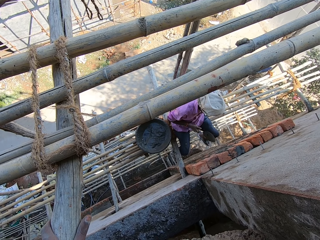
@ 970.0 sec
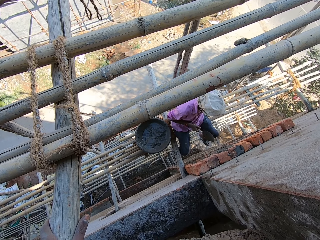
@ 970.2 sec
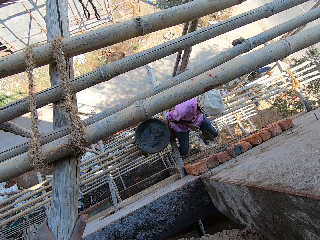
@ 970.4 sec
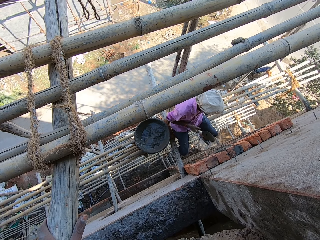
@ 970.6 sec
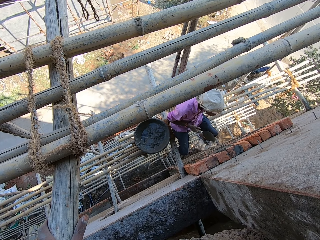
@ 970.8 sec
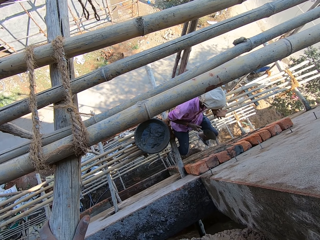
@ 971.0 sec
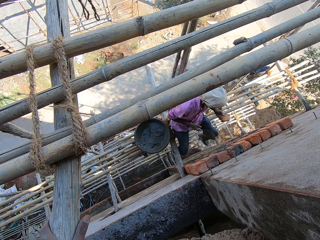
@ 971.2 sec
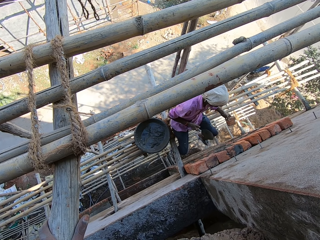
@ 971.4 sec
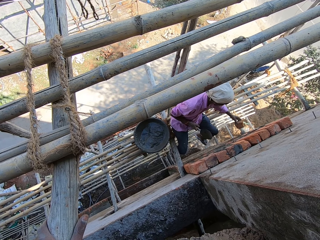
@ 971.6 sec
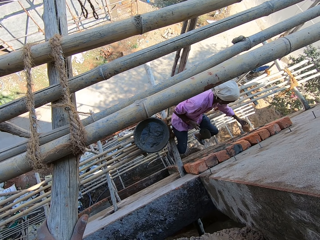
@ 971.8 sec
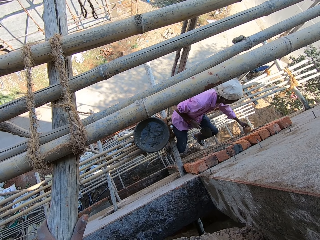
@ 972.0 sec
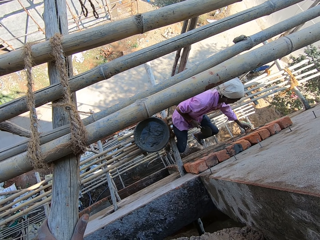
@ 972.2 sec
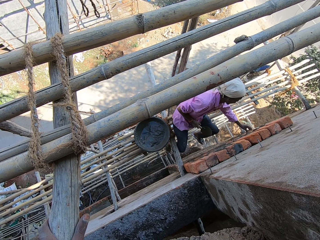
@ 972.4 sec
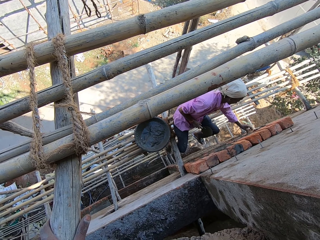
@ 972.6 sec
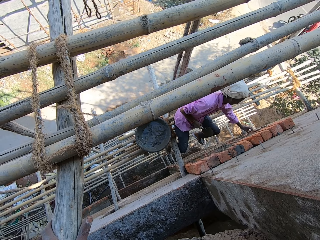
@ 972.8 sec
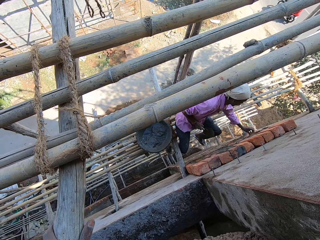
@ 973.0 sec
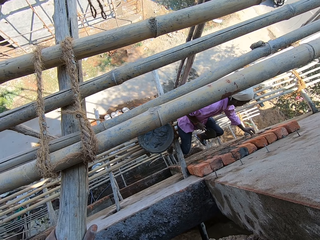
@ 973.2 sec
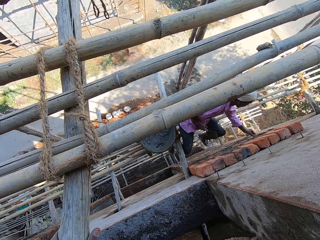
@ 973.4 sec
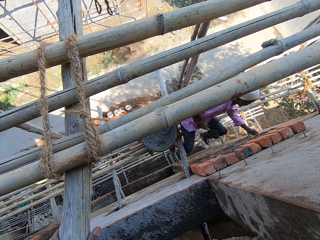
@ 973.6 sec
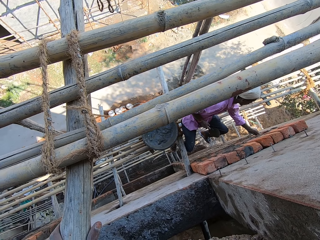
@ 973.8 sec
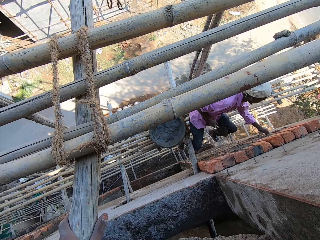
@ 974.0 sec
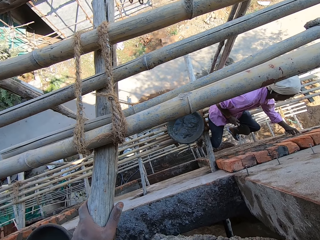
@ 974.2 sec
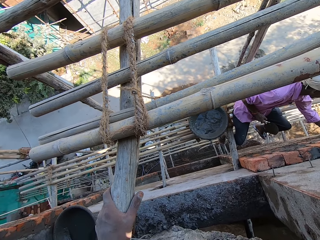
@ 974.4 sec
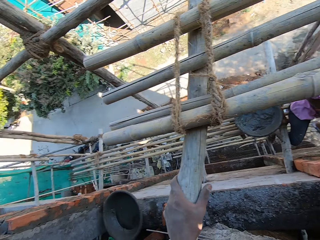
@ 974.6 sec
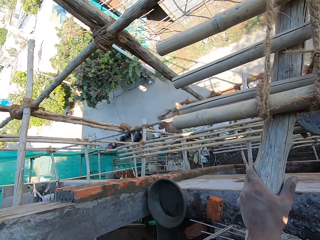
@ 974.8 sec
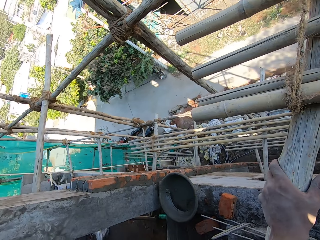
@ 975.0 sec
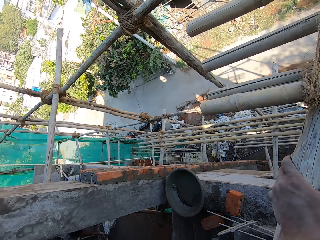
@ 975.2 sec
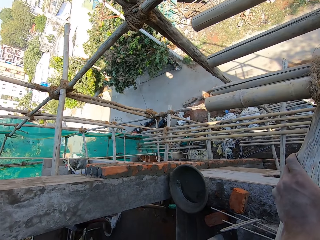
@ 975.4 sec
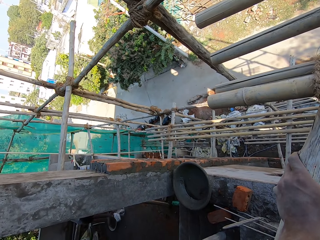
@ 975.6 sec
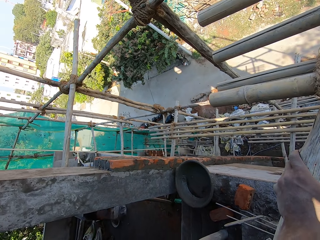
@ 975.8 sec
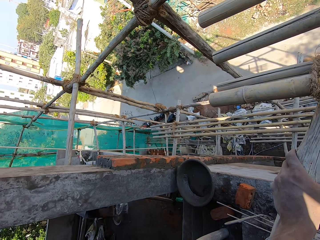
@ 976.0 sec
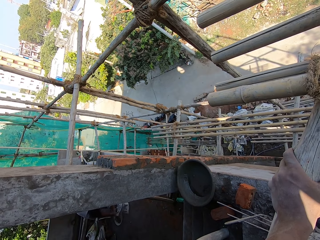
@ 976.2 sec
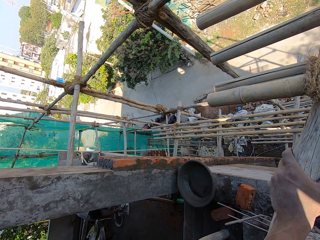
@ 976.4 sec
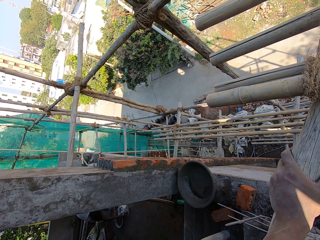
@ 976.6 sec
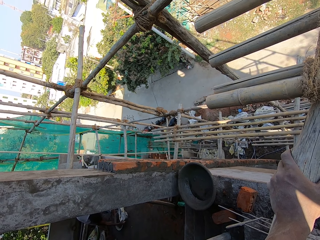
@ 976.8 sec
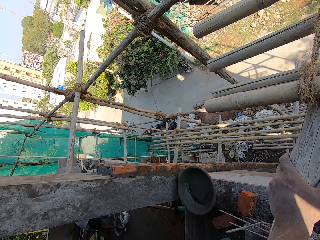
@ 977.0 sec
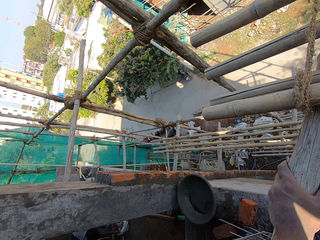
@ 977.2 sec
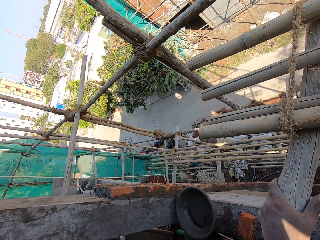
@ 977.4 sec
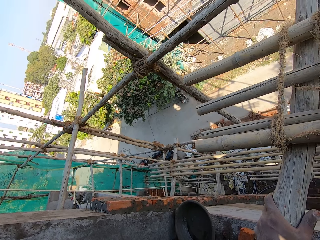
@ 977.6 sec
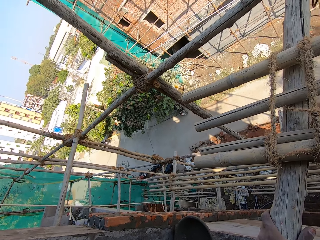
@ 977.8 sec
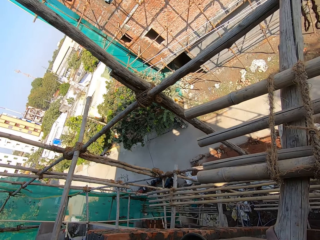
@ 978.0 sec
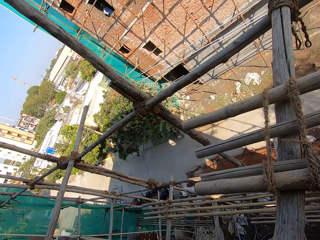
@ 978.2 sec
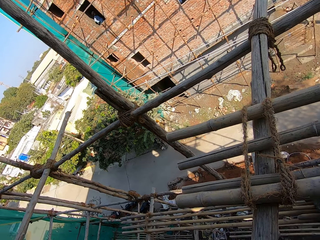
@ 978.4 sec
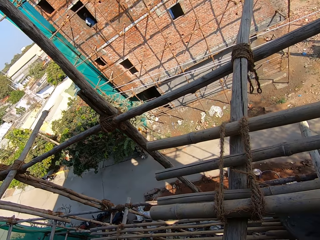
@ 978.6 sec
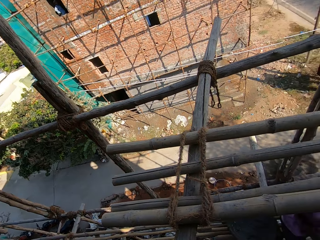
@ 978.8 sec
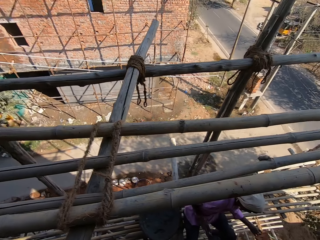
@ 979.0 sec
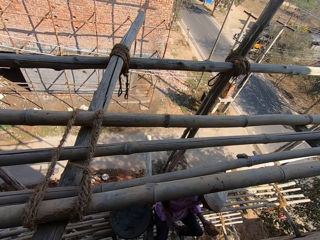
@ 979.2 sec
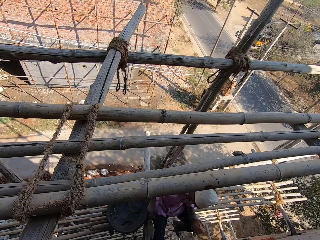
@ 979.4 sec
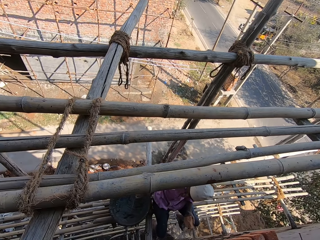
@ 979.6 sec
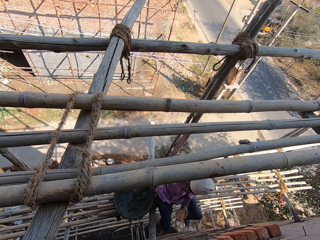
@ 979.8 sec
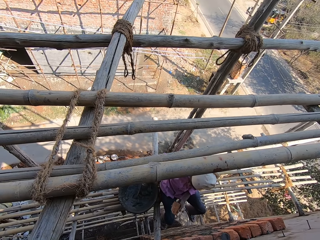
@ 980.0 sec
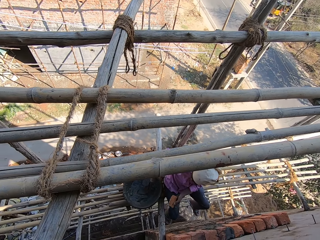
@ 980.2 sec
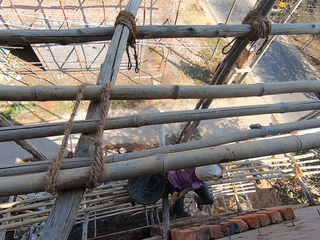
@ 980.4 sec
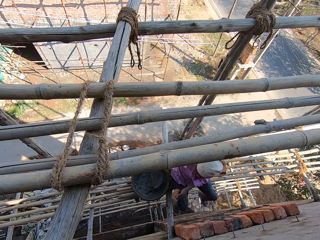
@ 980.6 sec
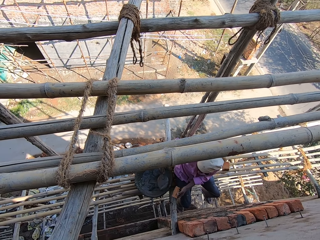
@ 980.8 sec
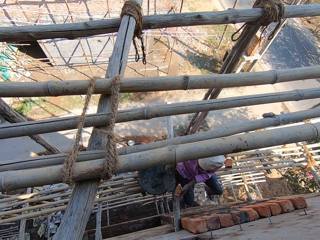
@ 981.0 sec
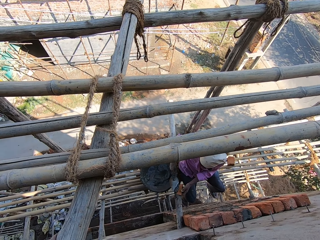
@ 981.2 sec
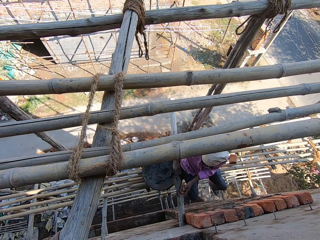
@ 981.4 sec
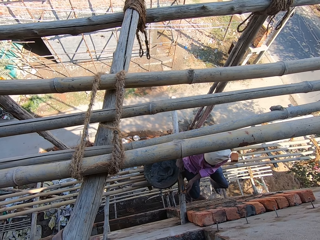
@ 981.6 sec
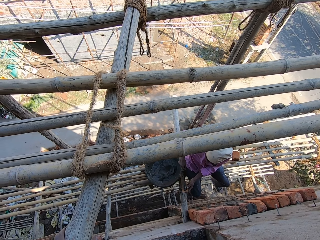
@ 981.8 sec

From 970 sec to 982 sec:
A man puts the brick on the wall. The camera wearer looks around.

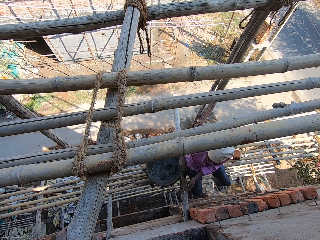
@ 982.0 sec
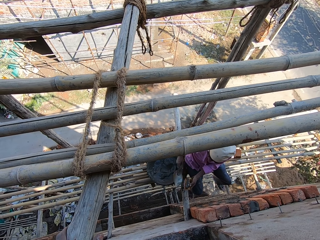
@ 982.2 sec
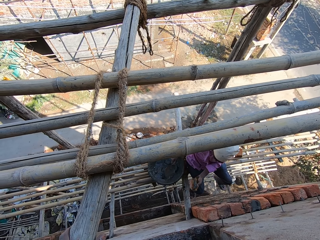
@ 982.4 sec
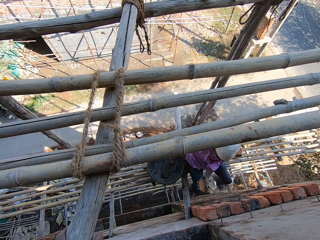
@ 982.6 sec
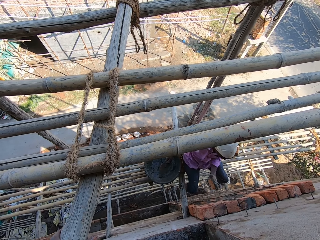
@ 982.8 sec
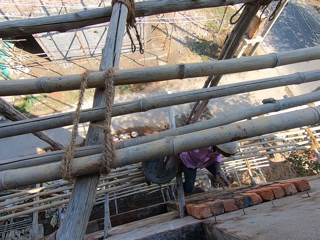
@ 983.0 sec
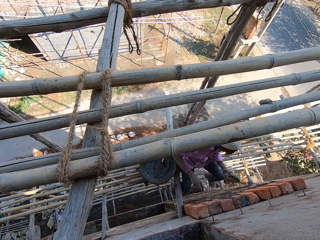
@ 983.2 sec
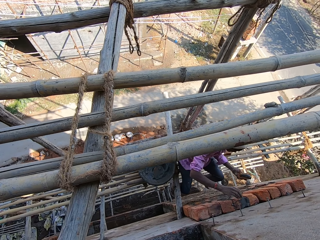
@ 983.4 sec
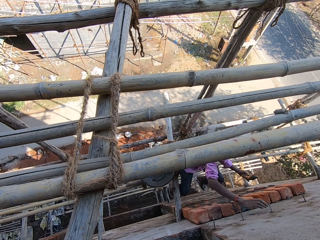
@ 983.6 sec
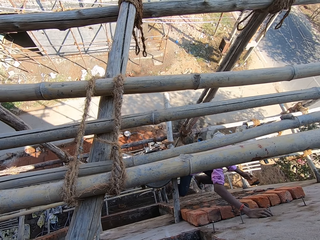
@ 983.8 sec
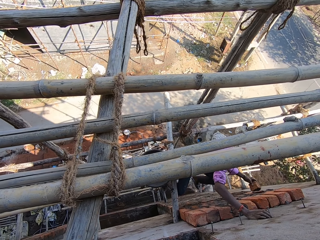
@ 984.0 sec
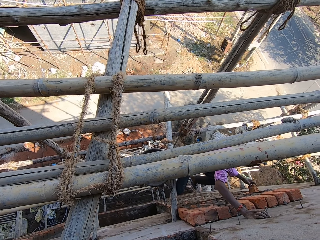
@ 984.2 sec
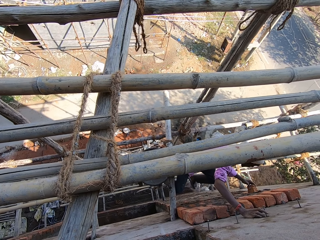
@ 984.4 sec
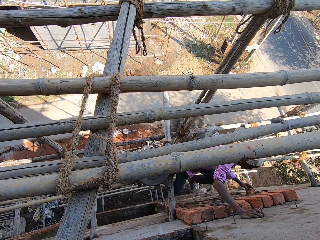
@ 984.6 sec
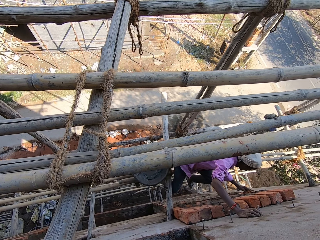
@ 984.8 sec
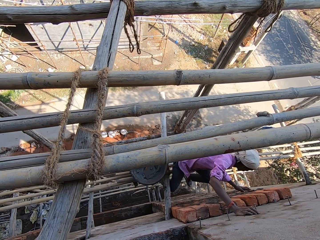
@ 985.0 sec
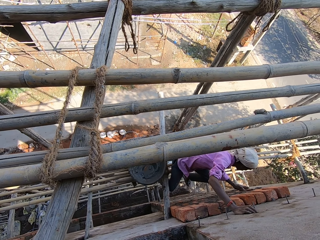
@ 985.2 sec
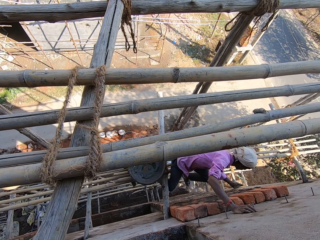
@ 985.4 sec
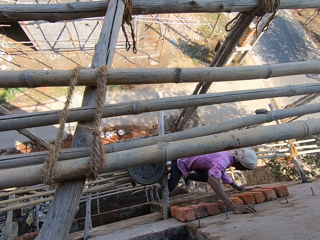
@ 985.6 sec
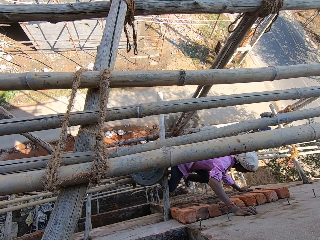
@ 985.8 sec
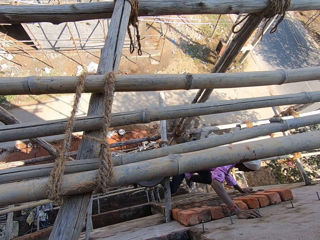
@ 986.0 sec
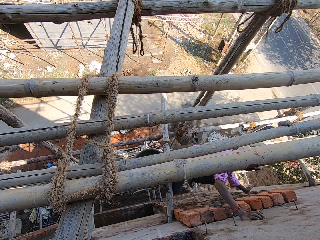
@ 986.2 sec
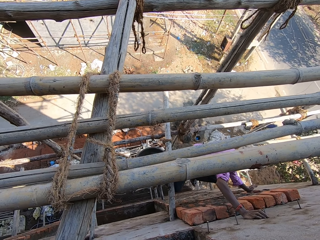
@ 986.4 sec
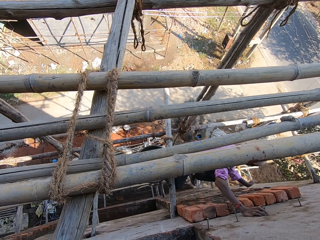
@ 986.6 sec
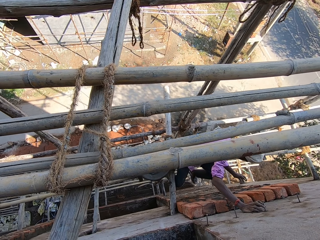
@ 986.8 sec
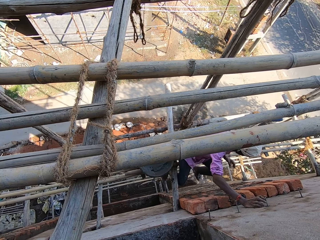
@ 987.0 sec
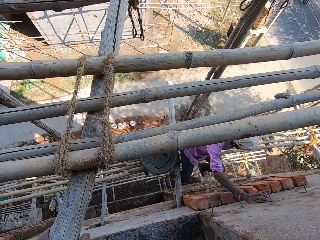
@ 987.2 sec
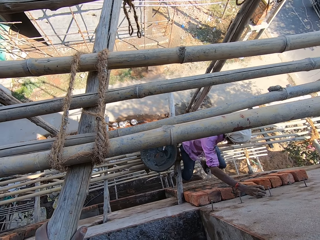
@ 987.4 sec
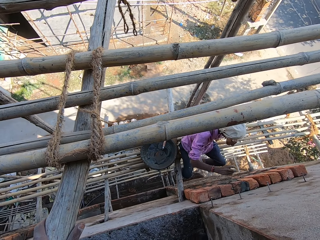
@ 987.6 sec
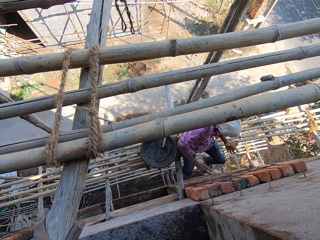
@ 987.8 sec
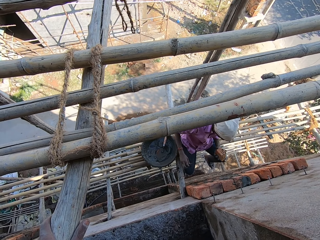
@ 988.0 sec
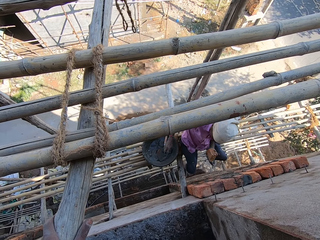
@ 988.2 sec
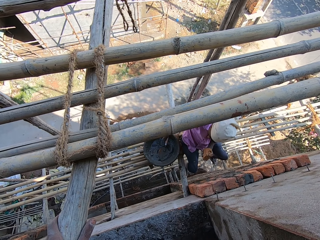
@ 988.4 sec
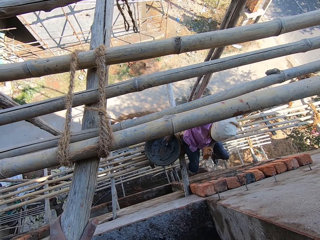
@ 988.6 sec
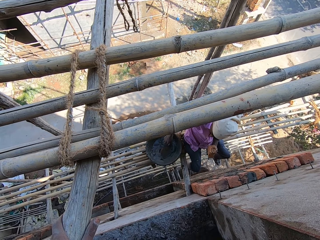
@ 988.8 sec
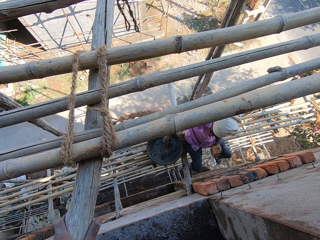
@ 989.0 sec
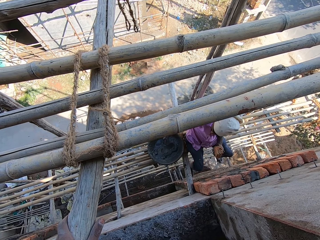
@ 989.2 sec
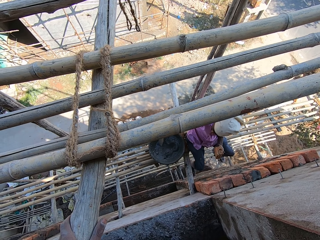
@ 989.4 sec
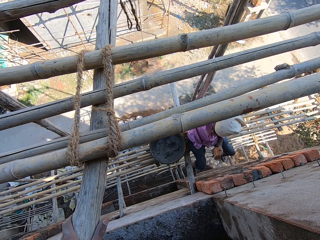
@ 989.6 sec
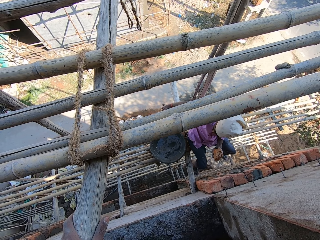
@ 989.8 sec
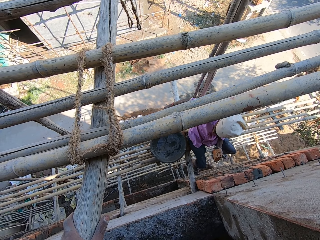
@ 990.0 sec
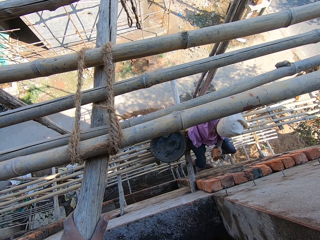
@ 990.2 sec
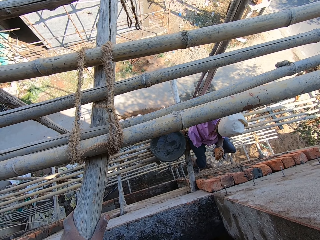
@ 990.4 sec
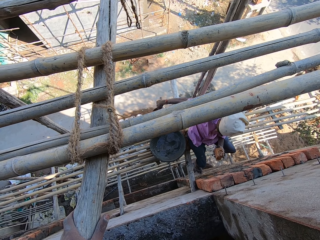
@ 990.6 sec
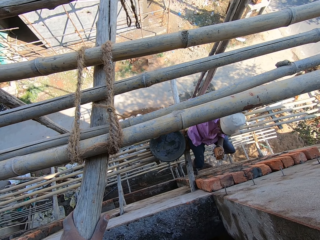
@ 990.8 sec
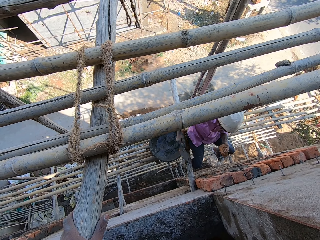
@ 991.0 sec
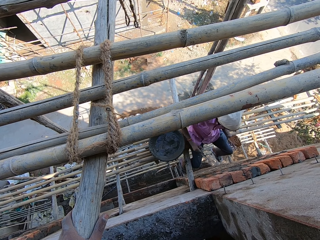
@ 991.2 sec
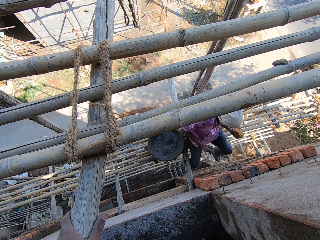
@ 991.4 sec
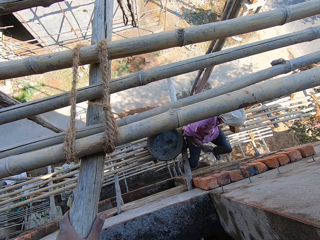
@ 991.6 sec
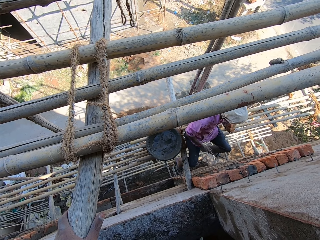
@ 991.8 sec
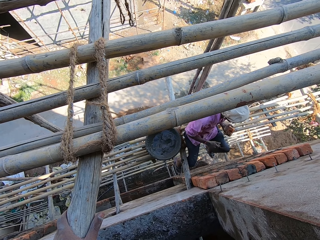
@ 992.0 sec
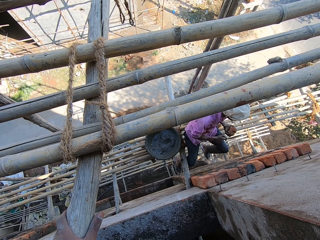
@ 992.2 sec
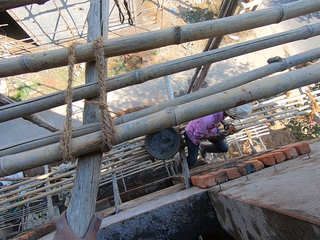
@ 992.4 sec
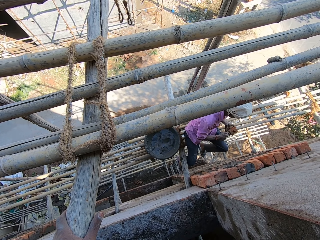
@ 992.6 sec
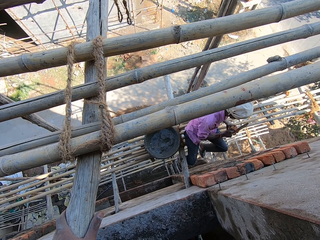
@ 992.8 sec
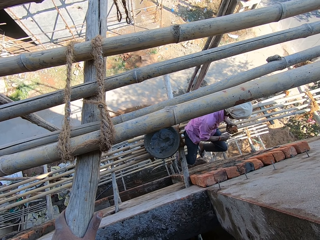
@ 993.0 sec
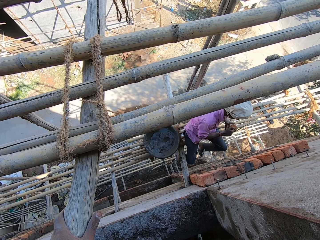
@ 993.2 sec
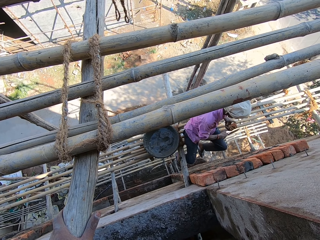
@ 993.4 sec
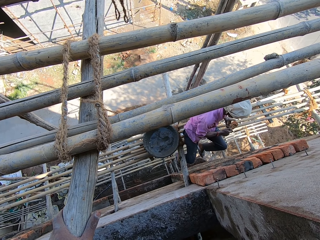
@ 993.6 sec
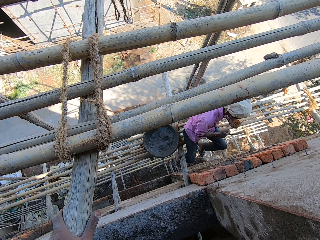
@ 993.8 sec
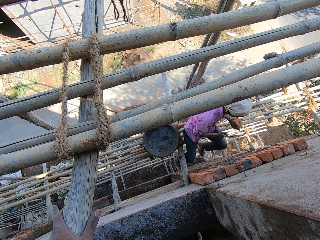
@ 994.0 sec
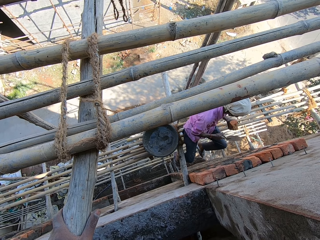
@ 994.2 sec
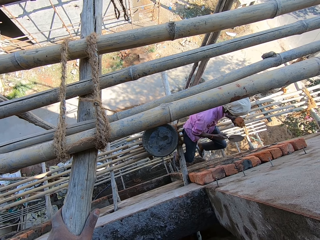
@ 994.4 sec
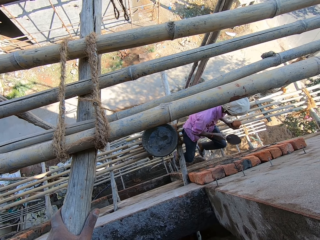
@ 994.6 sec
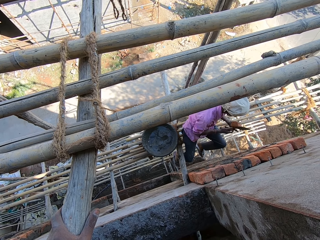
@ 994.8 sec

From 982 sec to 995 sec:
A man puts the brick on the wall, taps the brick with his hand, takes the trowel and applies the cement on the brick.
